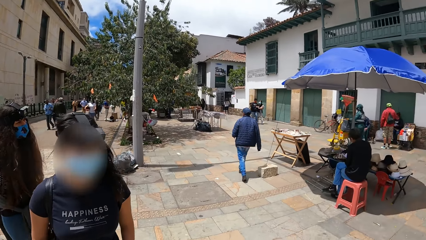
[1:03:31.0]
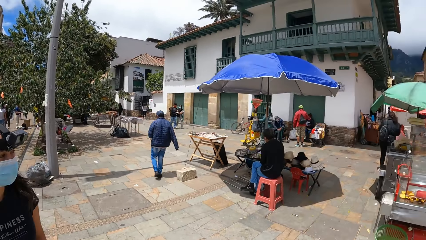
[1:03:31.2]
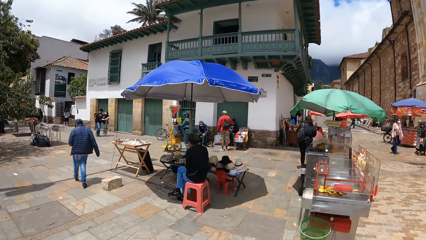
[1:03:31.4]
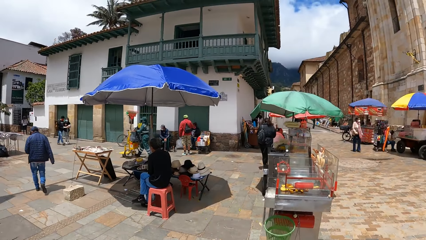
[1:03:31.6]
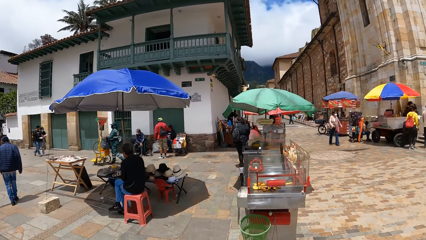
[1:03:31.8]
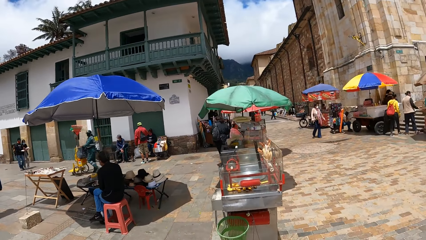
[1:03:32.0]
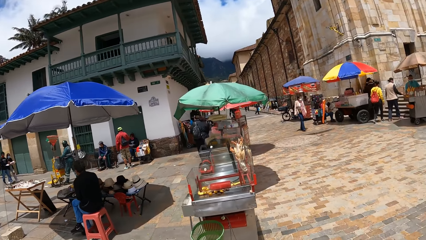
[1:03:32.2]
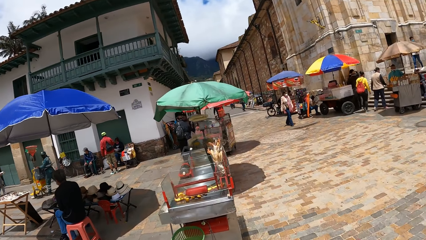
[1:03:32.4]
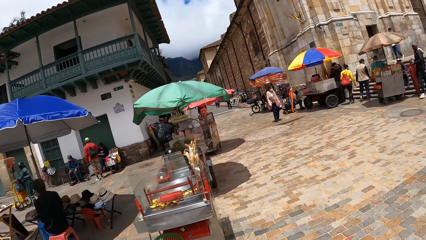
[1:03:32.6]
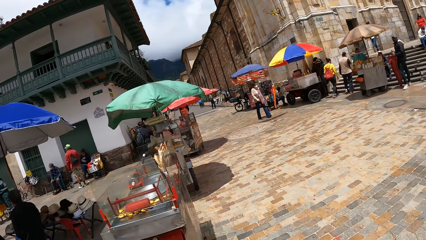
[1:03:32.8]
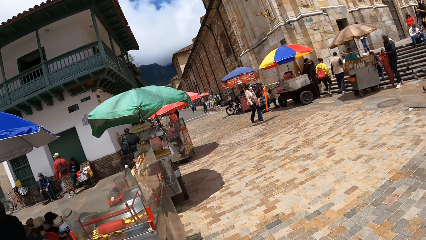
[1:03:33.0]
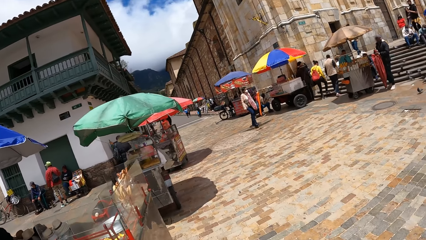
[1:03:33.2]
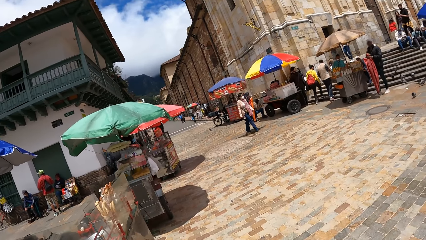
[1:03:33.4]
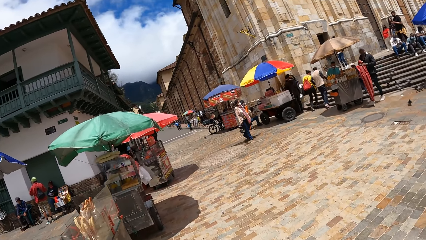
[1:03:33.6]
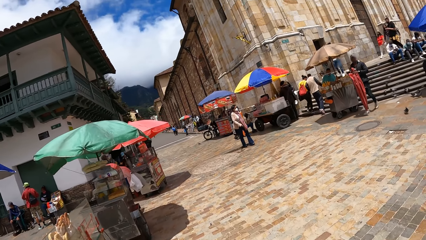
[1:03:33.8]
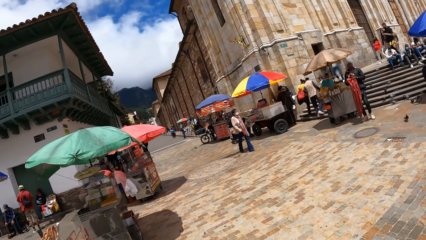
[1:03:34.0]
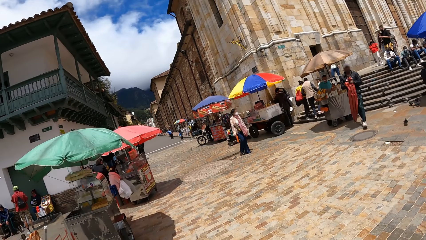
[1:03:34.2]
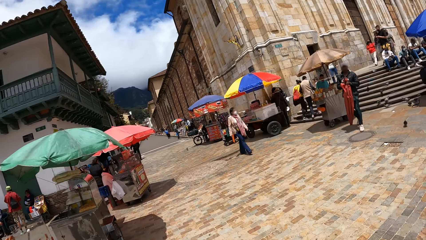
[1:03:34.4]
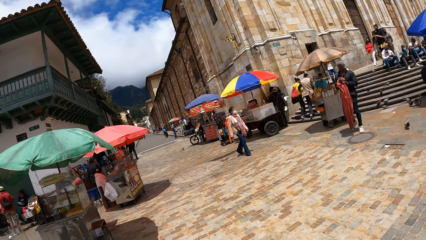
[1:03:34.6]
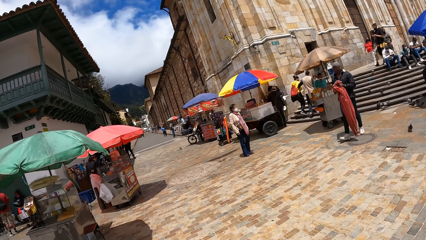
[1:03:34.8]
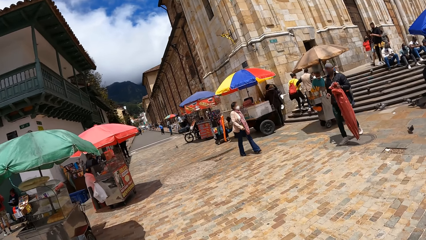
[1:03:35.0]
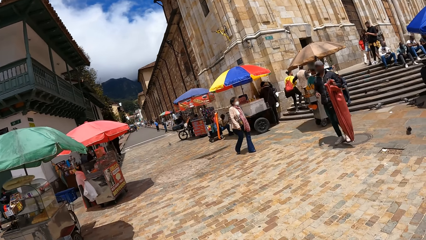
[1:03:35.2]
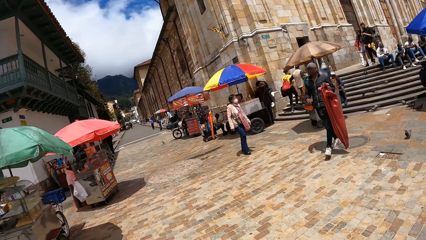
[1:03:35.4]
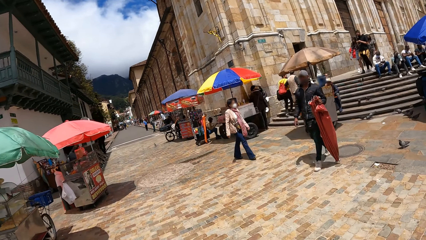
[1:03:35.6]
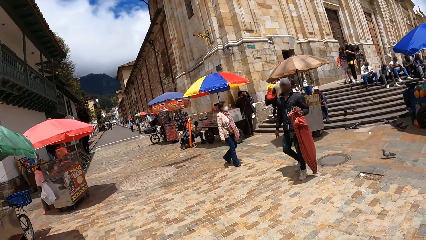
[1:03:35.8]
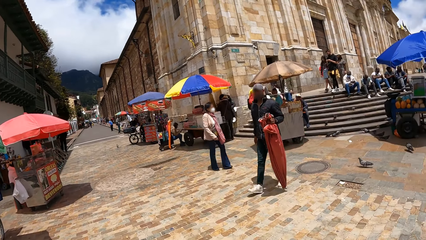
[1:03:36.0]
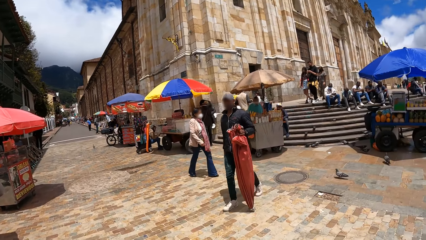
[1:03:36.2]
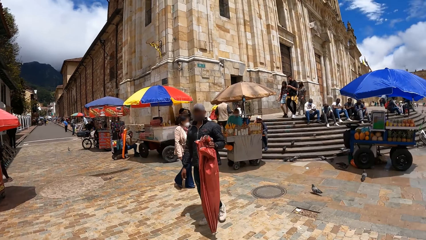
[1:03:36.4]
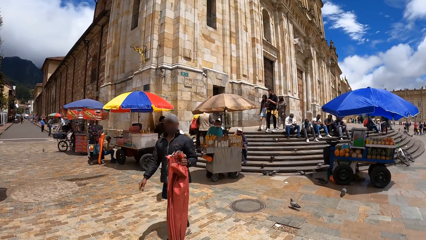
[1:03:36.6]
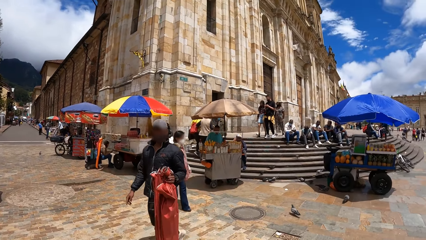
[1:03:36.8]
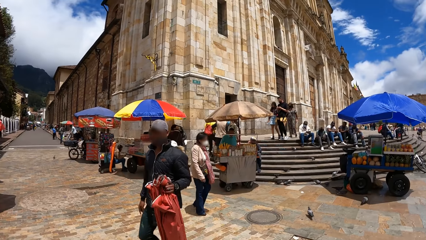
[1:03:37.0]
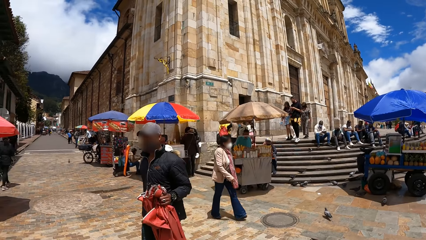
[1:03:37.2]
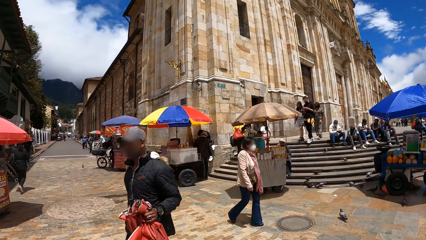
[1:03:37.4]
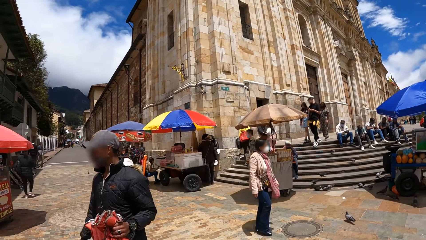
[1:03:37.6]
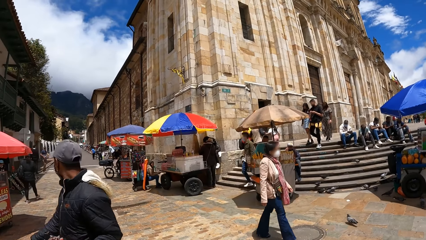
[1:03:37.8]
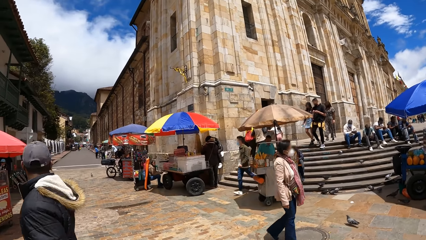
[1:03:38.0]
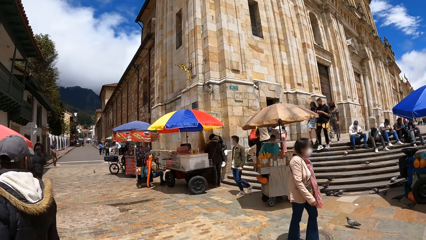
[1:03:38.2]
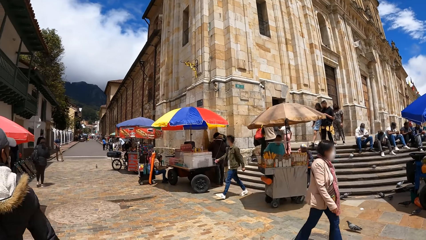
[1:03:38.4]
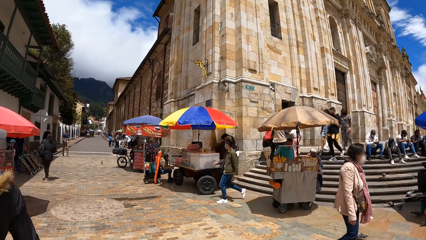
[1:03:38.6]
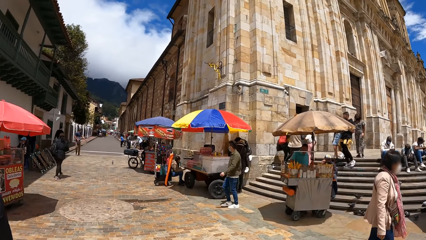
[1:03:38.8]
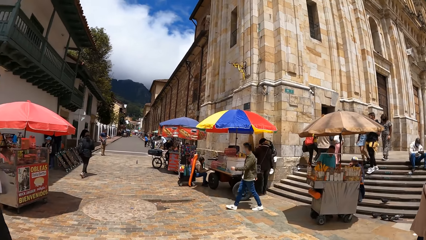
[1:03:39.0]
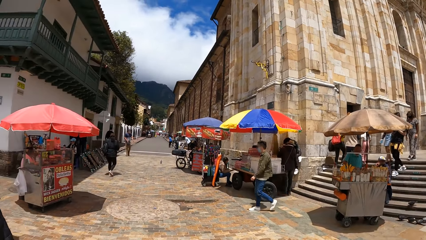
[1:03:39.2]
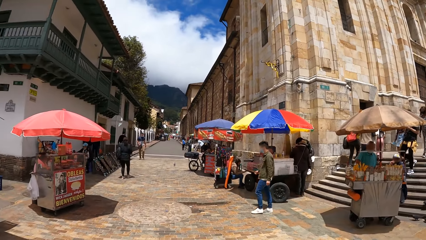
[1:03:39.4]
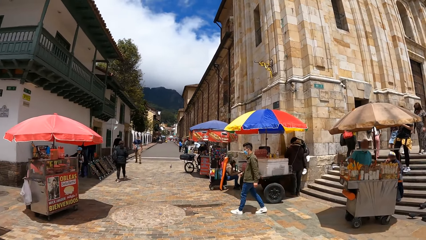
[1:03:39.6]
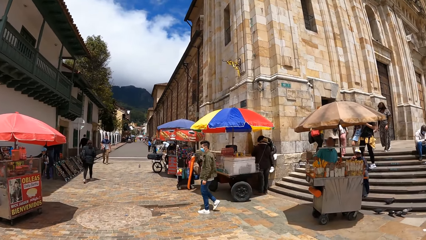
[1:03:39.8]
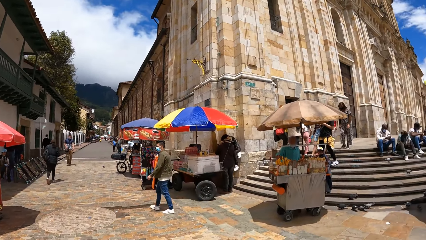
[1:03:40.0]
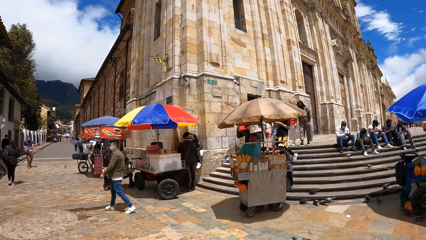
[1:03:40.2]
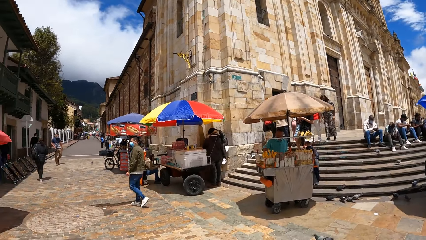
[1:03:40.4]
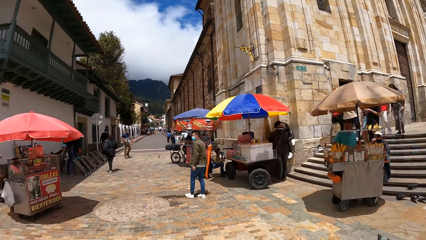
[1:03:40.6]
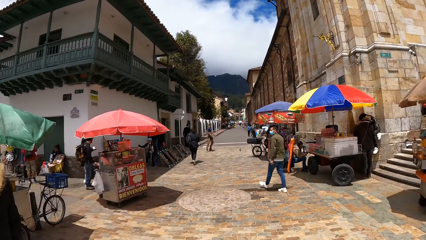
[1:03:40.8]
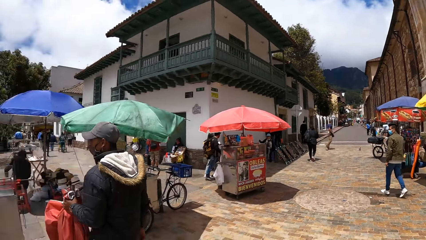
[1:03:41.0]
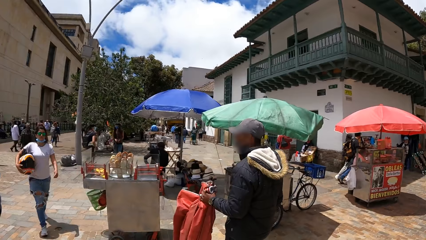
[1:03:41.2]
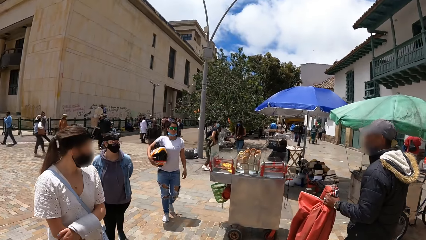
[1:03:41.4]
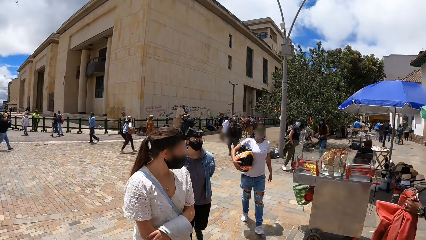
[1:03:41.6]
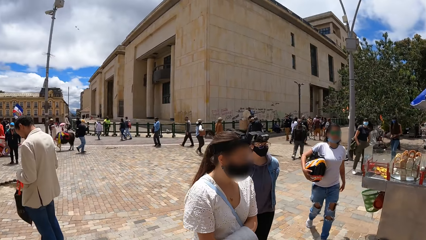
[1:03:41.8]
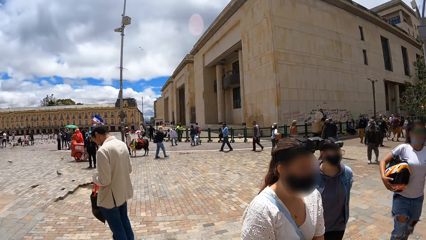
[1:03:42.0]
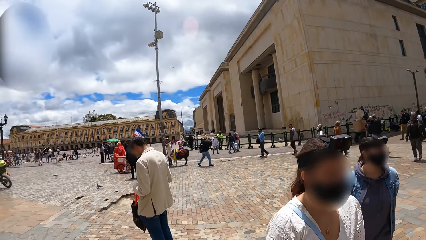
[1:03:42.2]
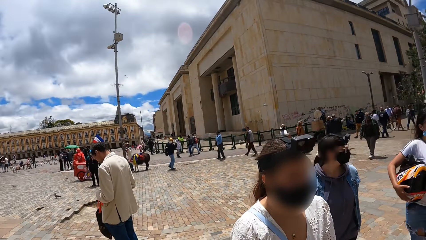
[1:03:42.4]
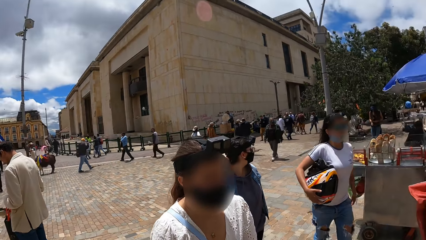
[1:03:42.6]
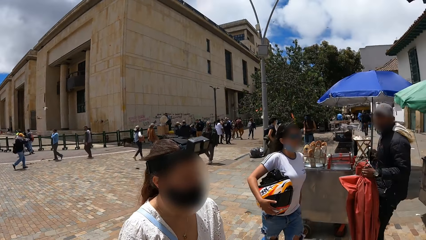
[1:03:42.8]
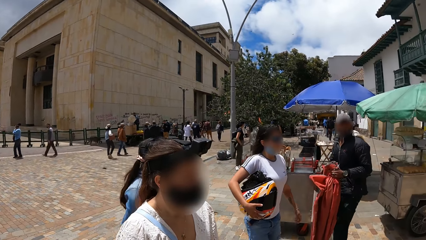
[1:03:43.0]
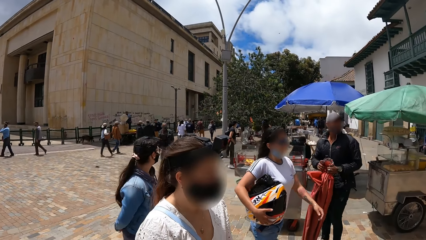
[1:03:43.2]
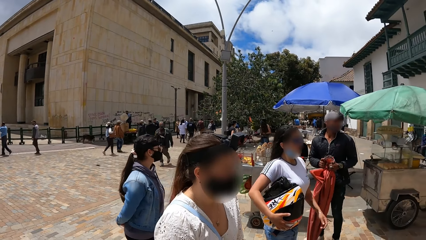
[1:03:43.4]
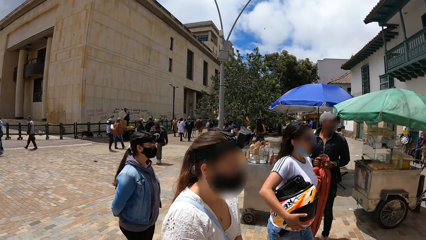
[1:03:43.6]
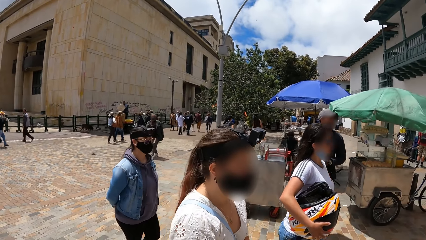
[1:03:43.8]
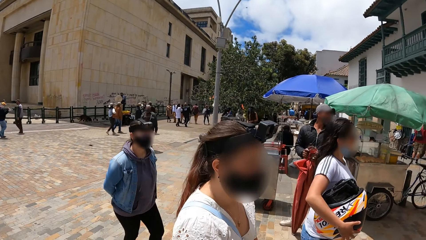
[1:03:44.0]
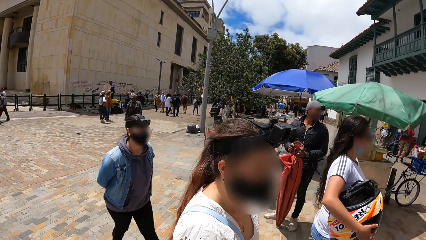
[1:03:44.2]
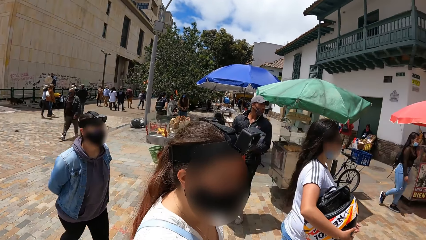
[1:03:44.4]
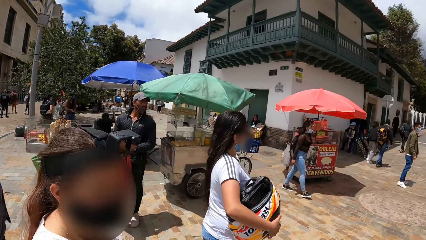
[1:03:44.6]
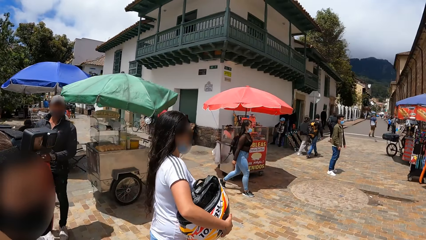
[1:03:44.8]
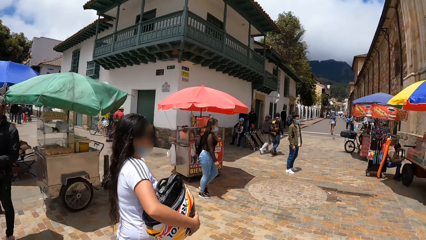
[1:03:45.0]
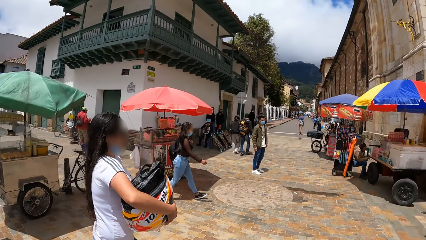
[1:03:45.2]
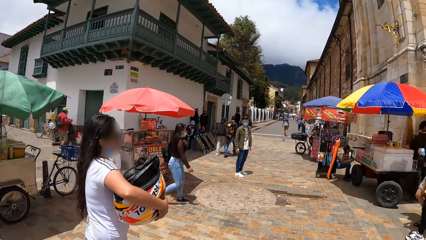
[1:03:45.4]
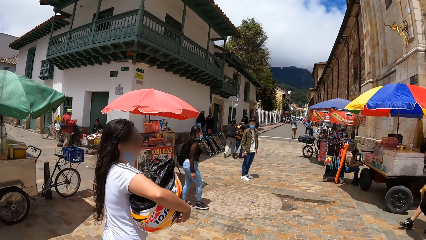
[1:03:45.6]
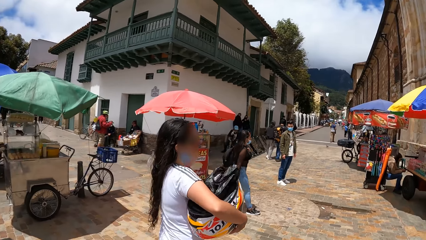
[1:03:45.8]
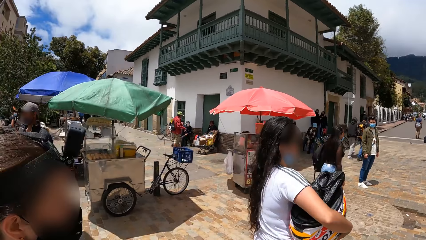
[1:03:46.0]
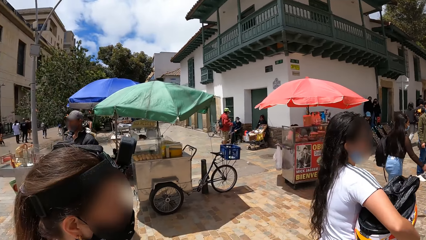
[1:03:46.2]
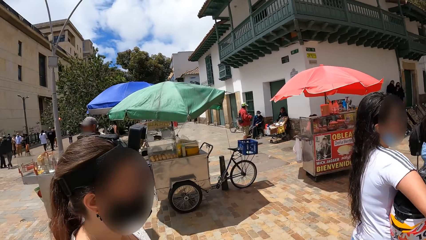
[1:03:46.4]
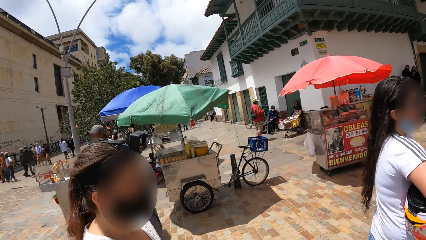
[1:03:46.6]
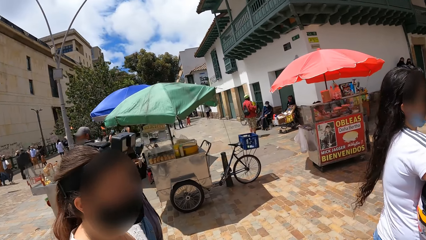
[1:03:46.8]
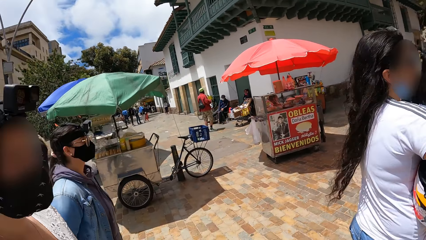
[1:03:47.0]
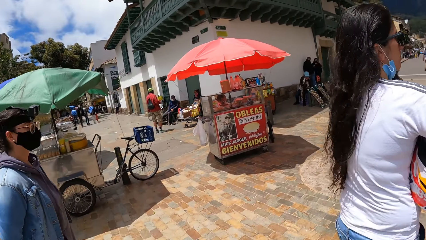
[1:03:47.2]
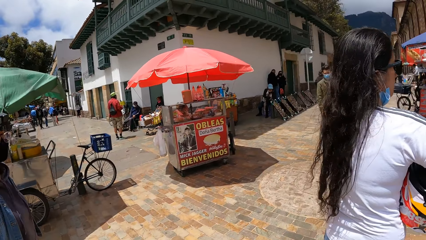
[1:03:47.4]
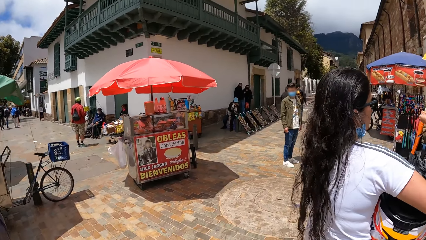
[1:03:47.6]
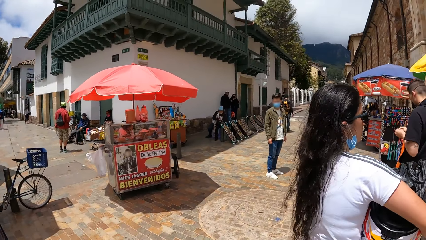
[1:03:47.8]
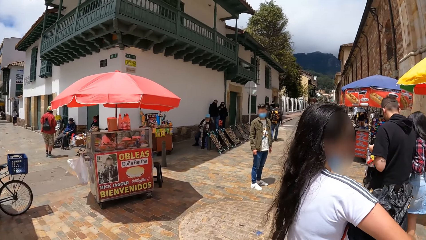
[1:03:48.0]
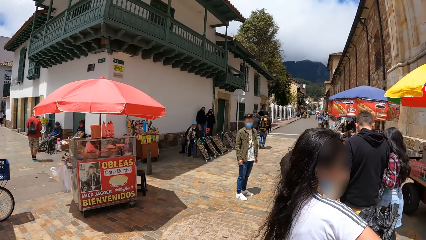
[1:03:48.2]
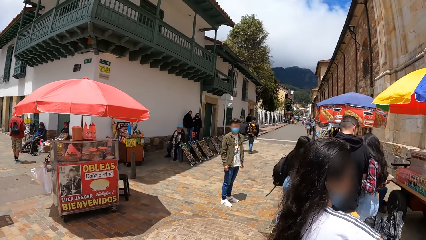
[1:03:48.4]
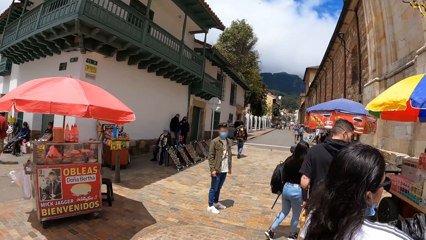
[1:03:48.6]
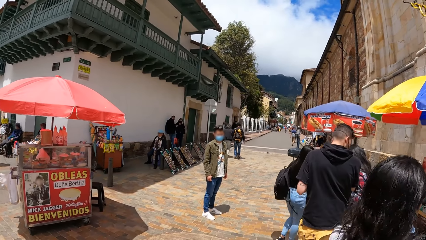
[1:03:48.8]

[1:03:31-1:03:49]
The camera wearer turns around. They walk around a market with a group of people. They look at a man. They look around. They turn around. They look at a lady, and look at another lady. A woman walks past the camera wearer with a helmet in her left hand. The camera wearer looks at a third lady.
